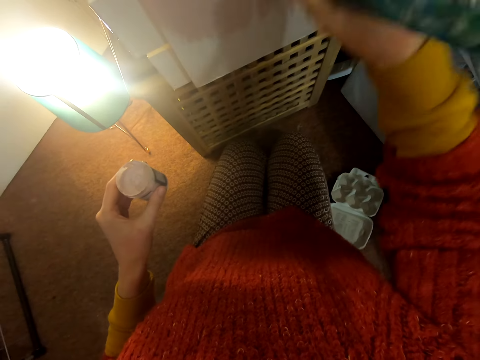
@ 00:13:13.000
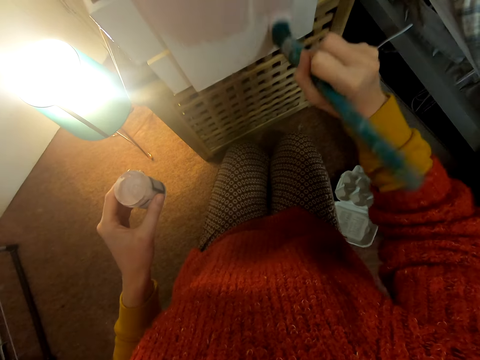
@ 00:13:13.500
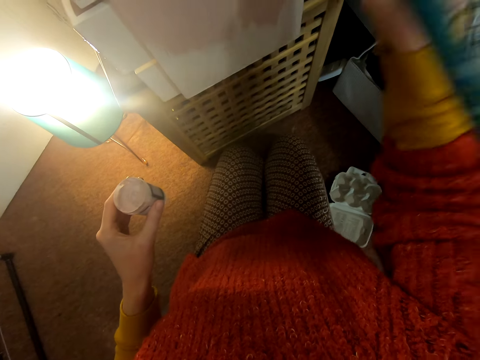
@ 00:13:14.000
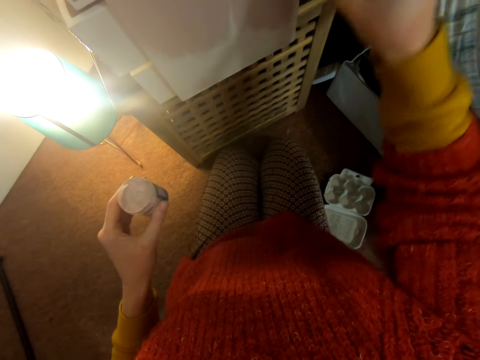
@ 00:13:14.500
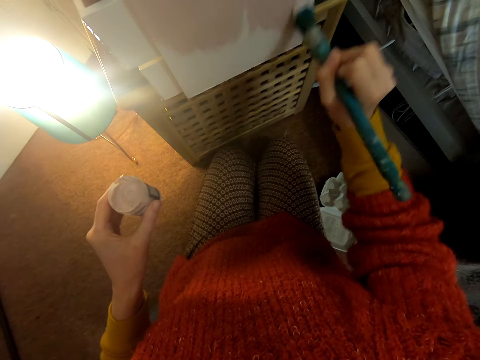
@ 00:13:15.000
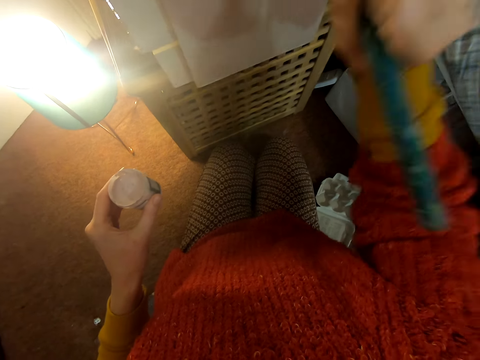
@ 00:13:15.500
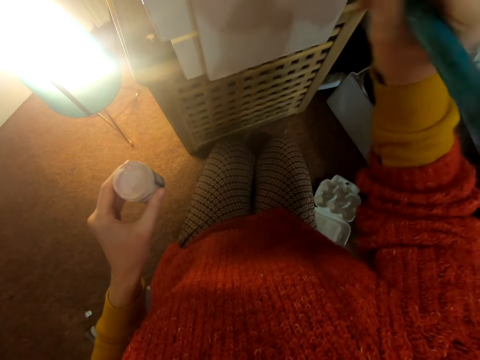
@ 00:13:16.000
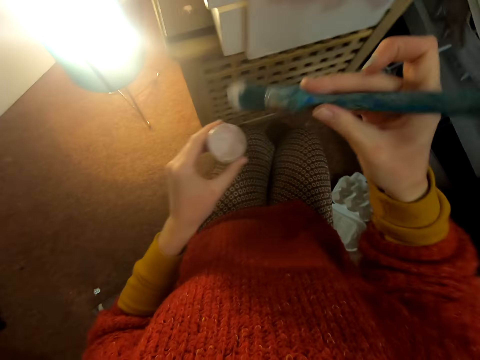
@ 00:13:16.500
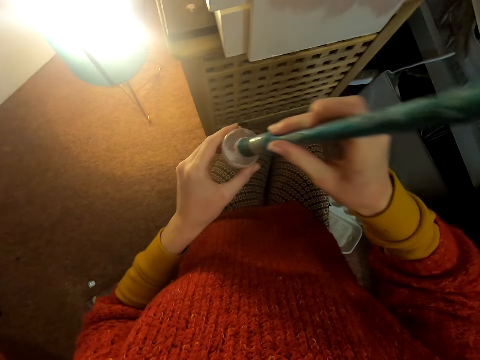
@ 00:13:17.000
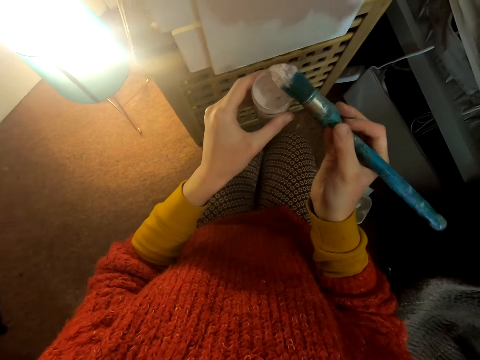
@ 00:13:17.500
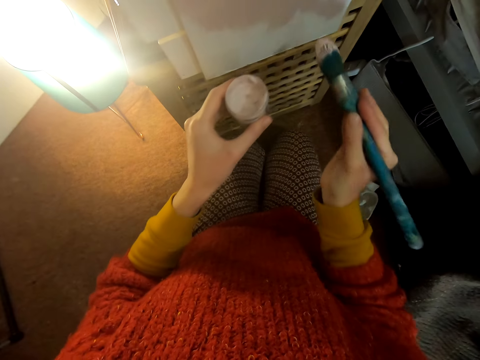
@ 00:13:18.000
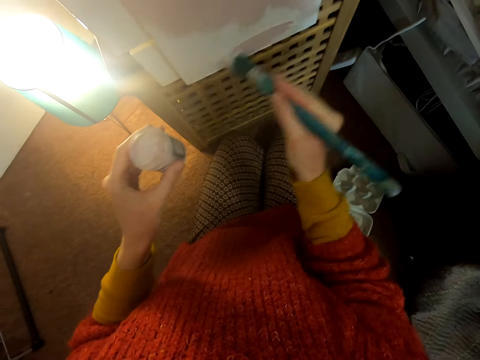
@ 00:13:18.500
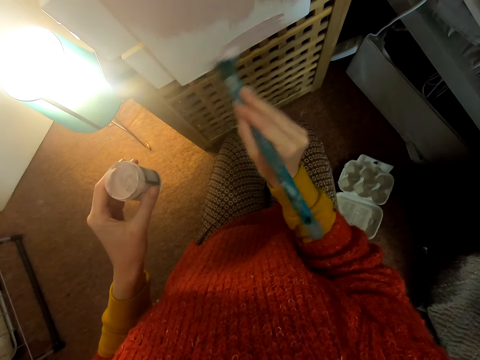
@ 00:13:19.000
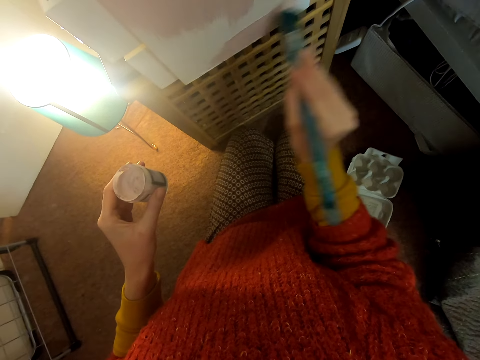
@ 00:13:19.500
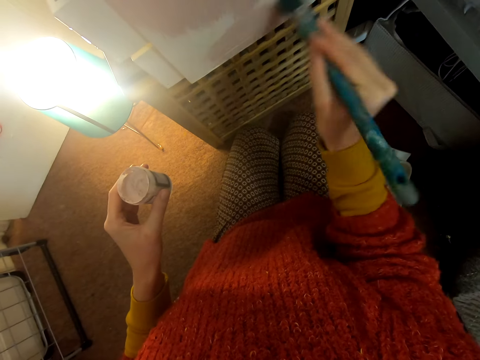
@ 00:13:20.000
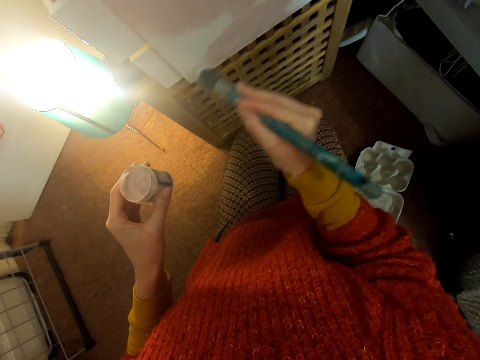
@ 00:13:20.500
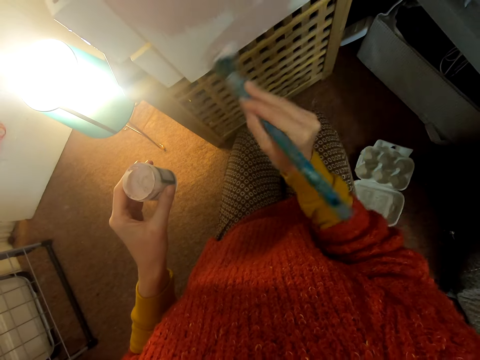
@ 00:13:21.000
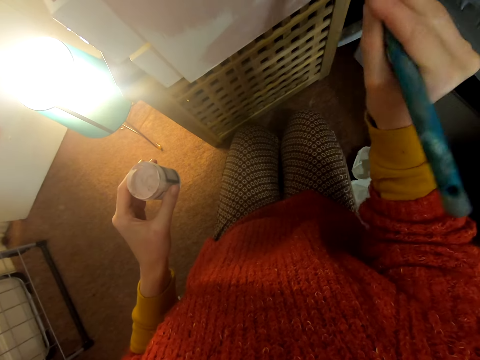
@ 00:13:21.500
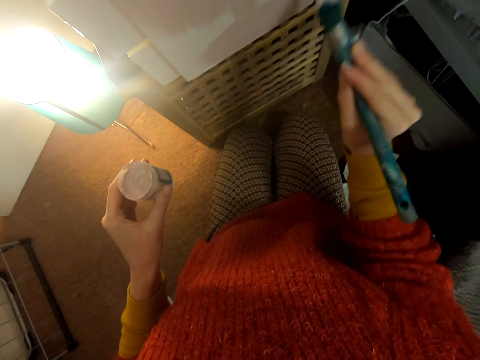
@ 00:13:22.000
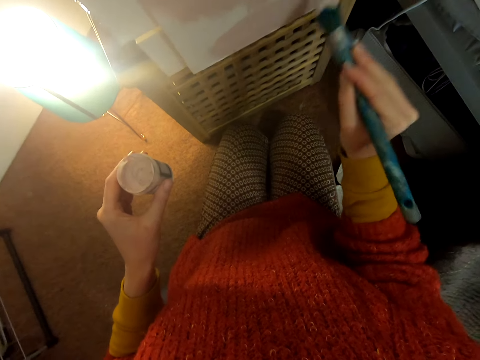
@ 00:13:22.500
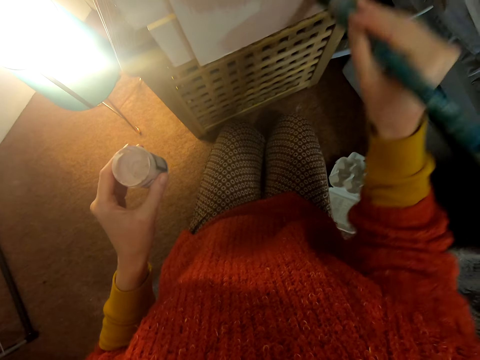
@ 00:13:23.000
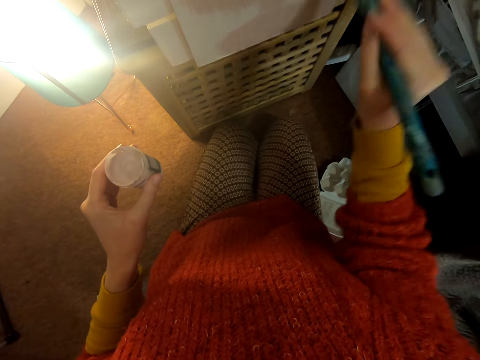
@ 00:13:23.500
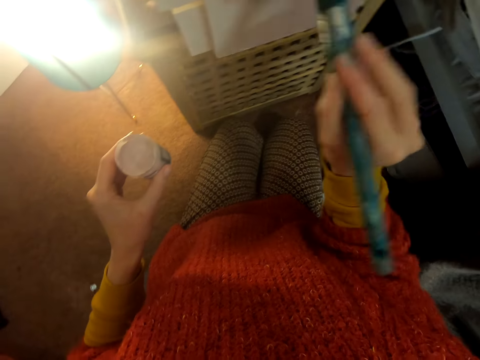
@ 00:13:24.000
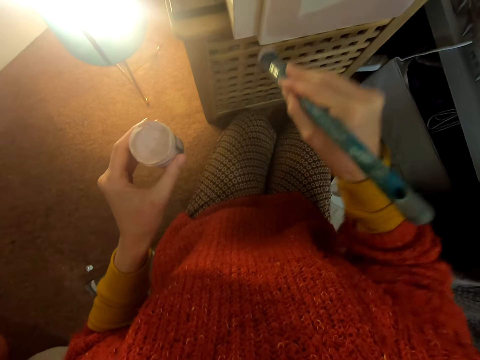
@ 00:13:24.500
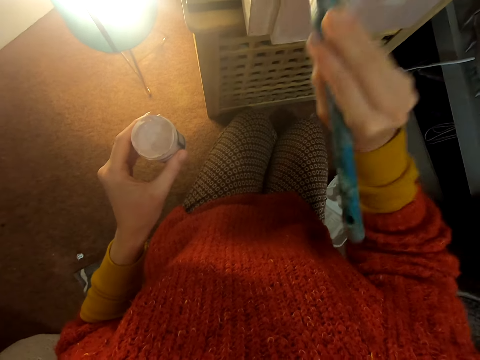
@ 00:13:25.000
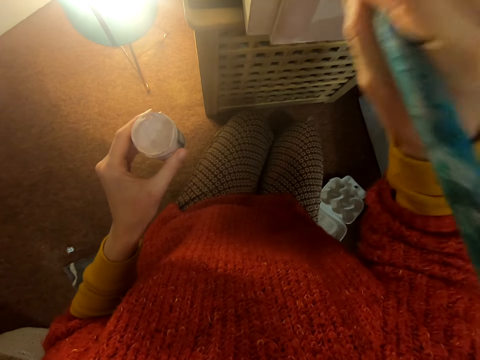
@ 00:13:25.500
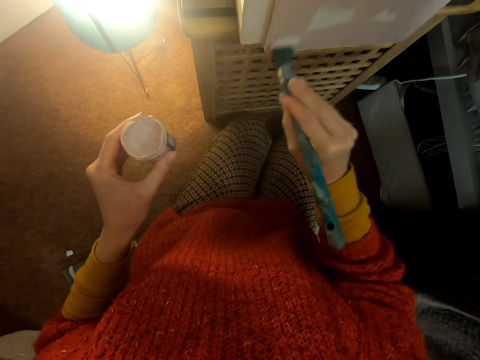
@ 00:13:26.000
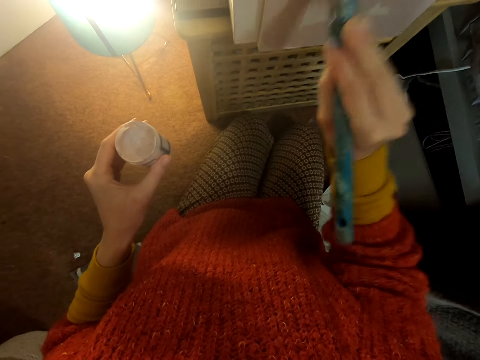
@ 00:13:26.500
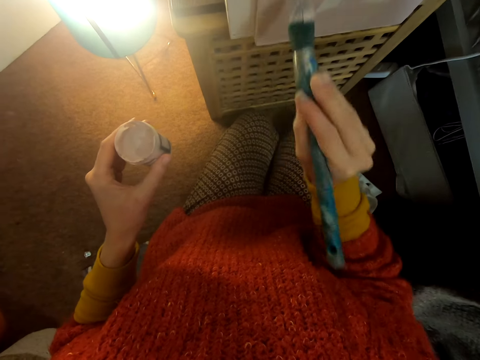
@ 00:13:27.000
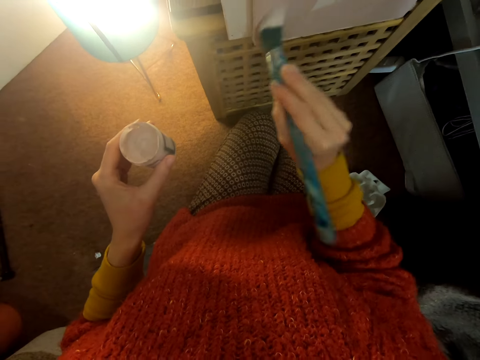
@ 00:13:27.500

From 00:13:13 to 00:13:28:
The camera wearer dips the paintbrush in the paint. They lift the brush. They paint the chest of drawers.

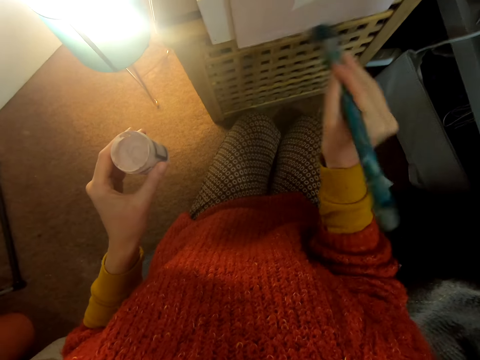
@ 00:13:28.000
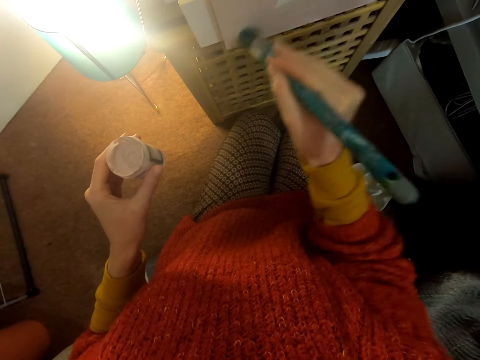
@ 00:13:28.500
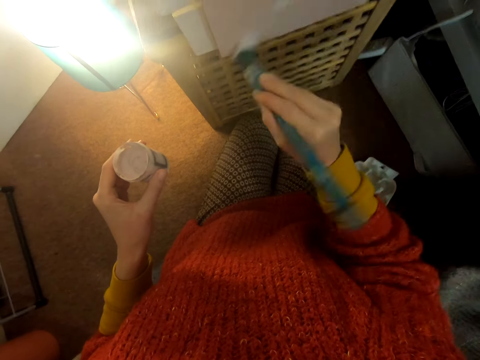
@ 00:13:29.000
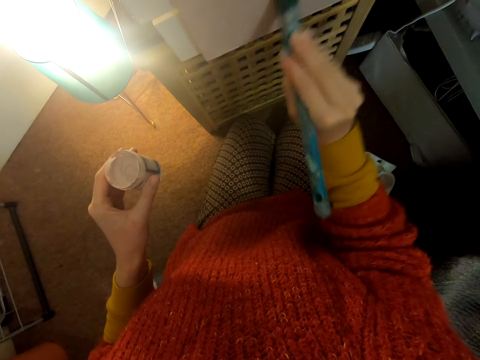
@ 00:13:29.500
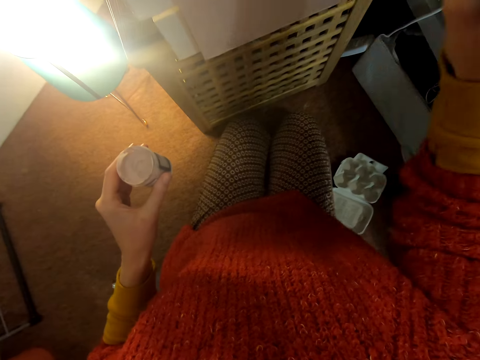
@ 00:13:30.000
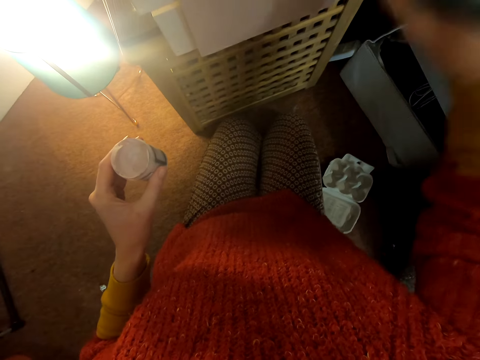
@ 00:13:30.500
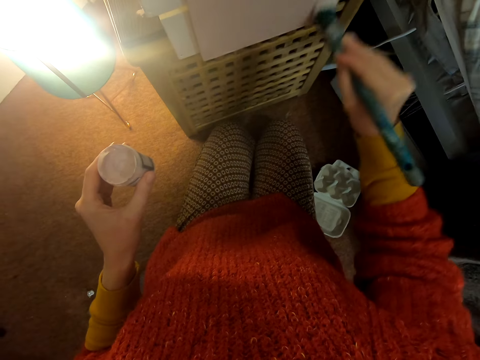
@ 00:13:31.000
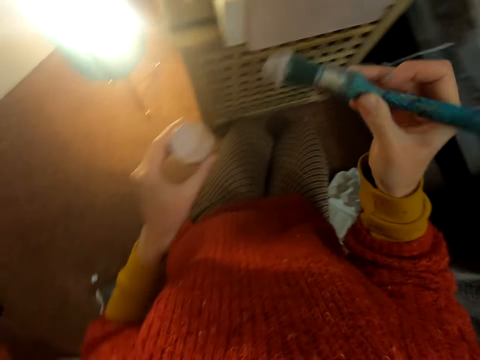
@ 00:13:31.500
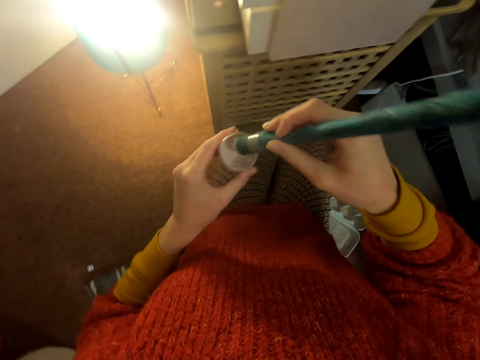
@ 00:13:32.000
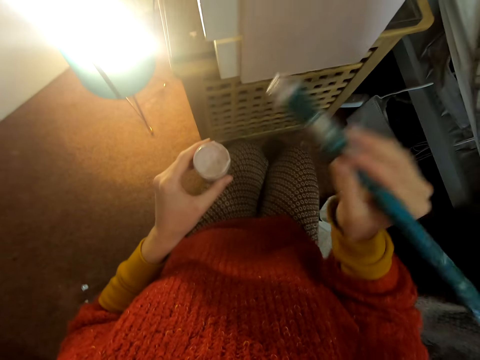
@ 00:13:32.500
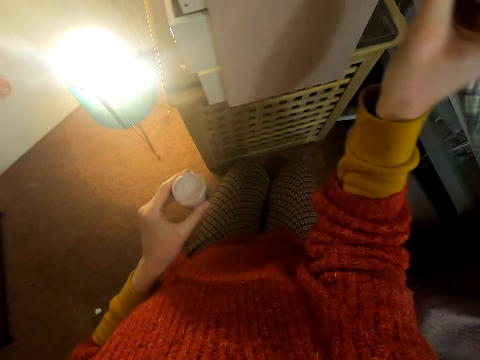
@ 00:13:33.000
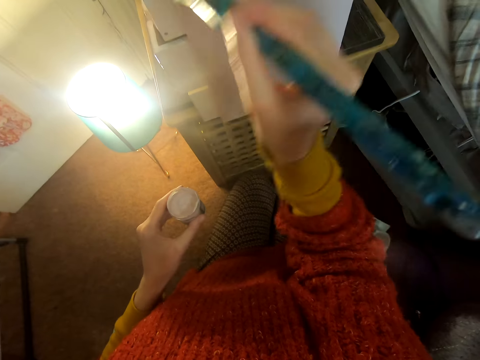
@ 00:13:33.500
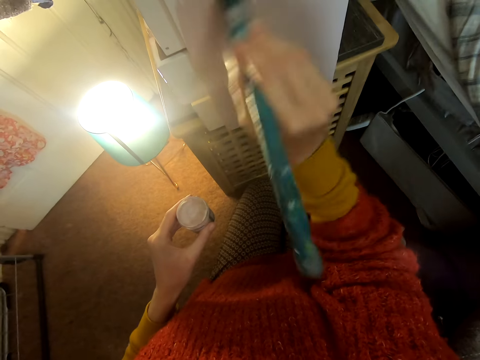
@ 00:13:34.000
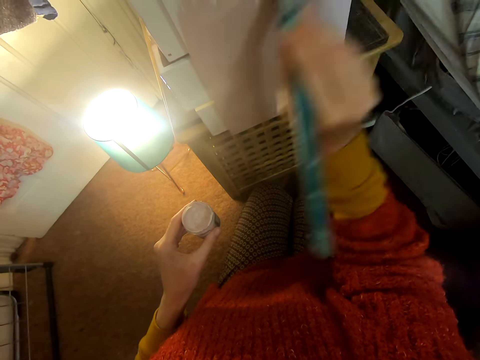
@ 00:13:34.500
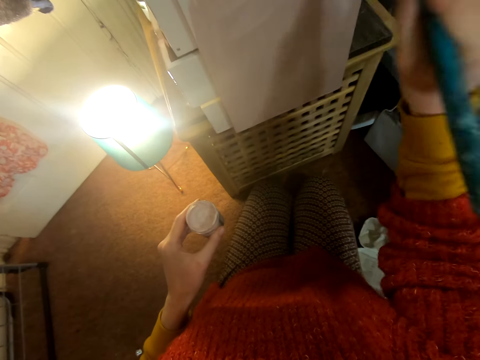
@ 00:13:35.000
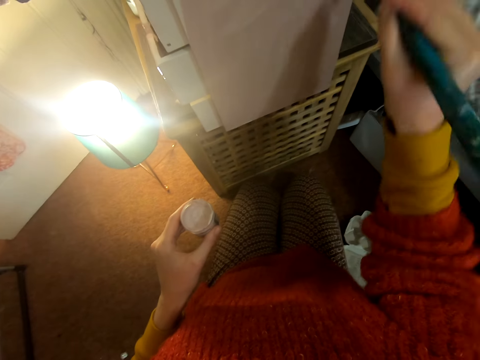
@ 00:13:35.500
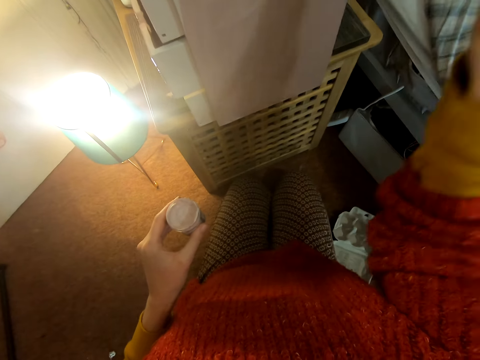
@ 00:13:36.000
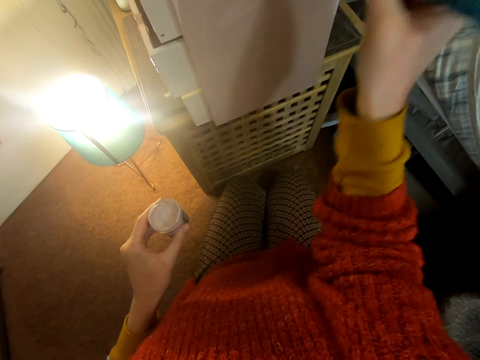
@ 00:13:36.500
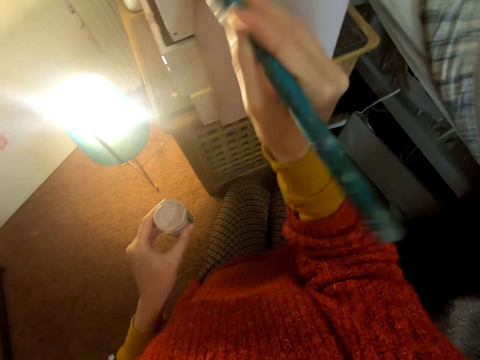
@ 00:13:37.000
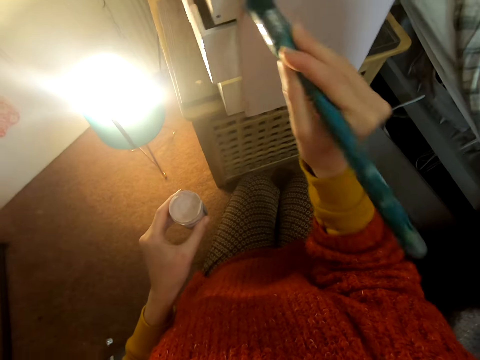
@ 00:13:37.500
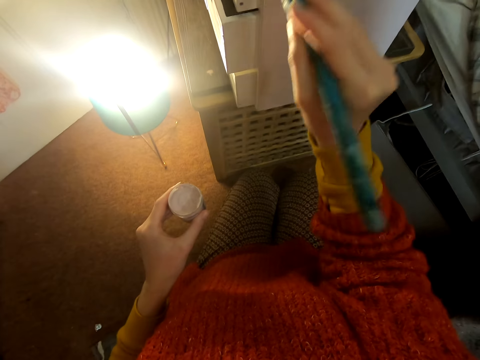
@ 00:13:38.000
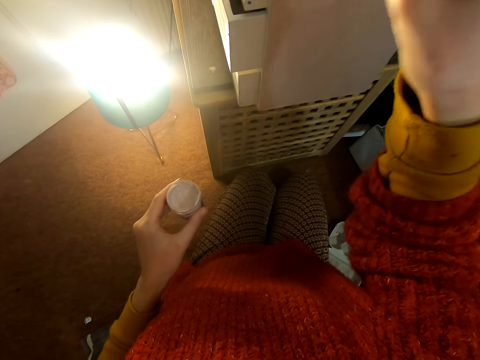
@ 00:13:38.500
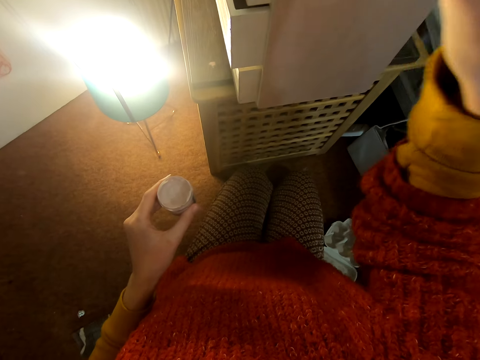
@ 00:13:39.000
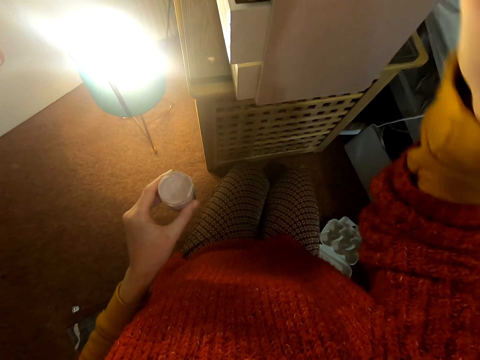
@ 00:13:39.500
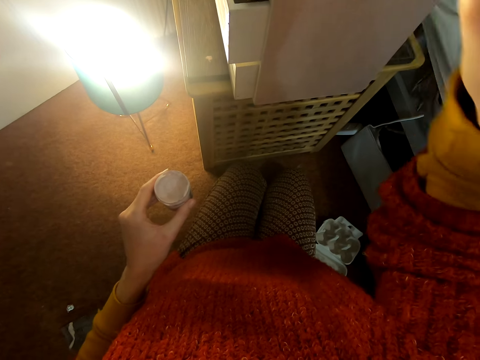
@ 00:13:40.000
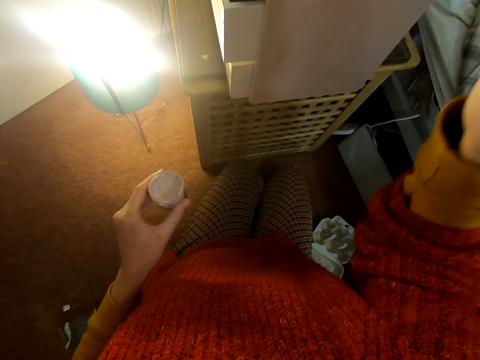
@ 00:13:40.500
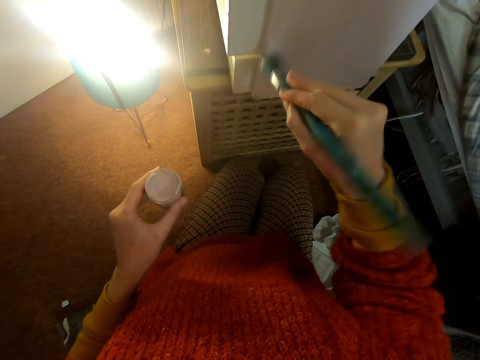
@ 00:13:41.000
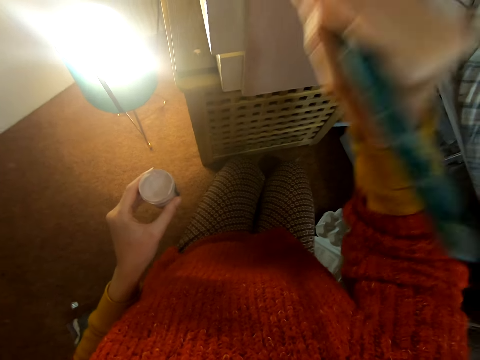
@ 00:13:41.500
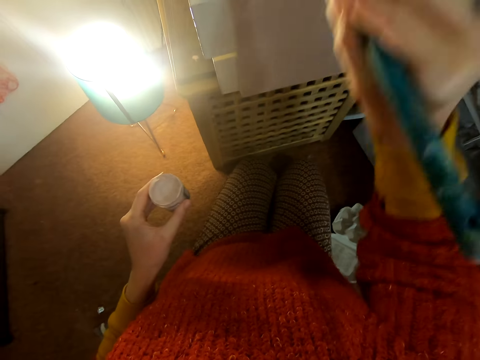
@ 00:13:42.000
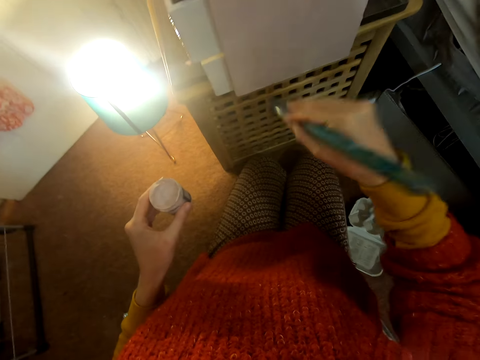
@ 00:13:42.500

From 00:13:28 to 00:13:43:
The camera wearer moves the brush. They dip the paintbrush in the paint. They lift the brush. They paint the chest of drawers.
